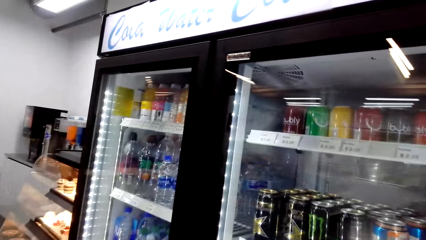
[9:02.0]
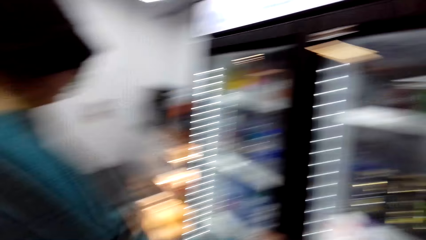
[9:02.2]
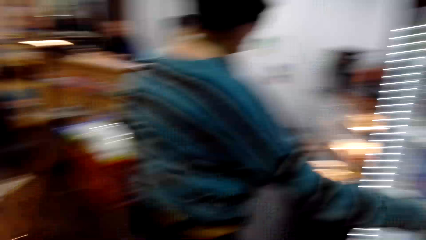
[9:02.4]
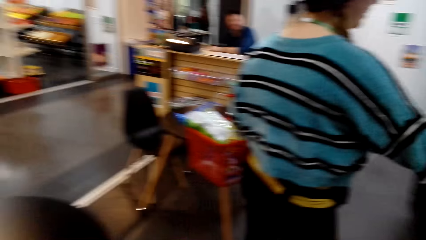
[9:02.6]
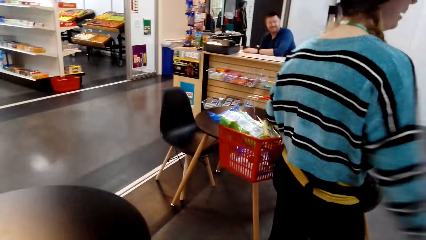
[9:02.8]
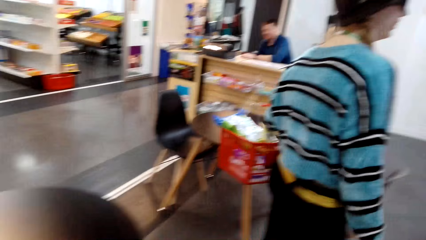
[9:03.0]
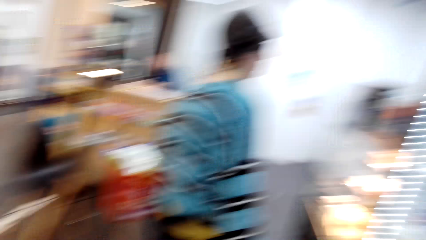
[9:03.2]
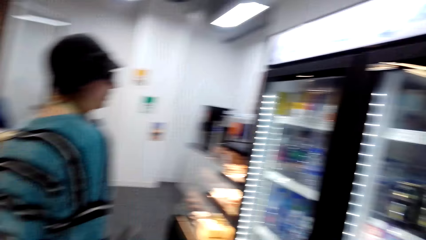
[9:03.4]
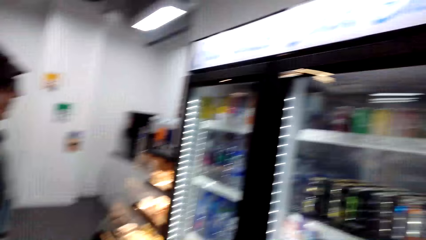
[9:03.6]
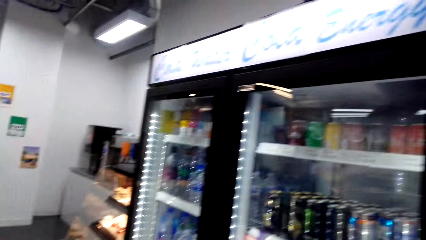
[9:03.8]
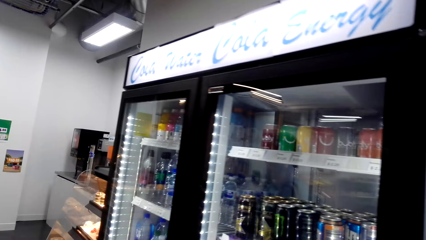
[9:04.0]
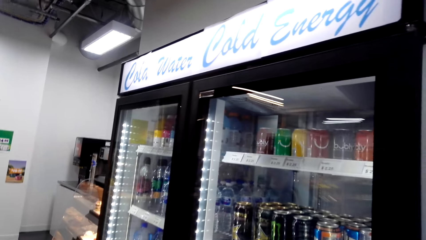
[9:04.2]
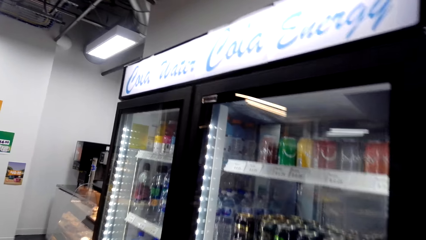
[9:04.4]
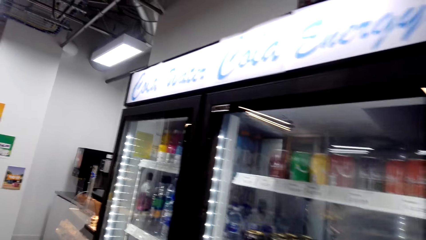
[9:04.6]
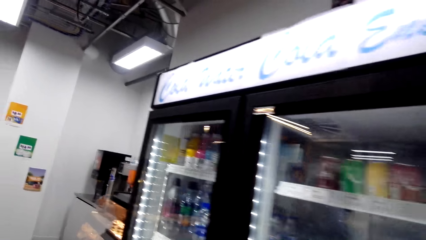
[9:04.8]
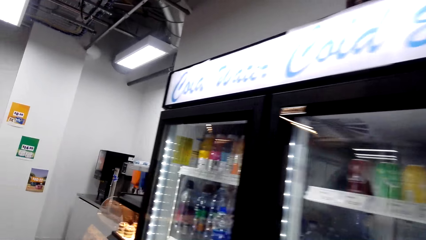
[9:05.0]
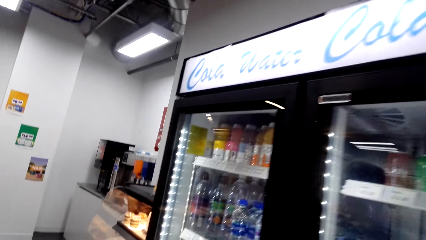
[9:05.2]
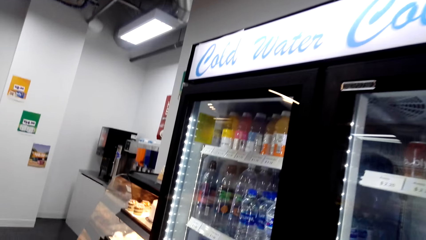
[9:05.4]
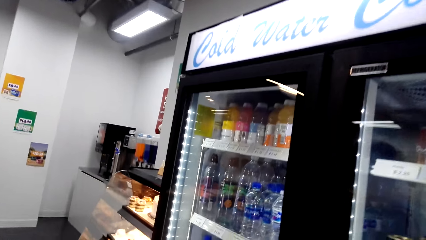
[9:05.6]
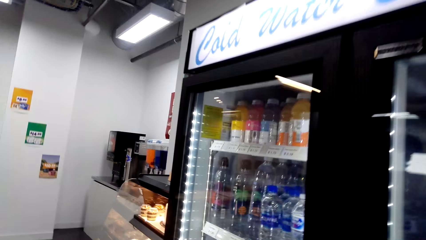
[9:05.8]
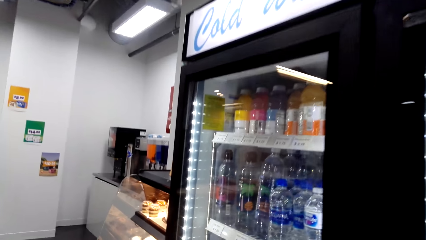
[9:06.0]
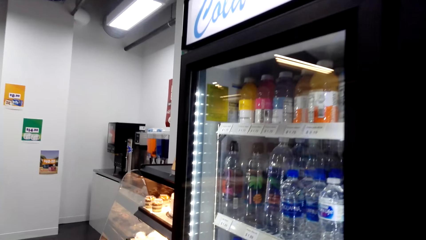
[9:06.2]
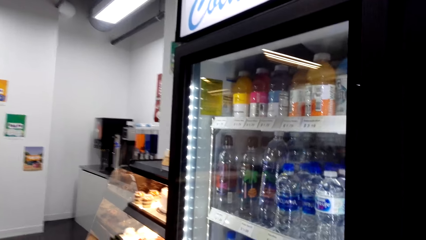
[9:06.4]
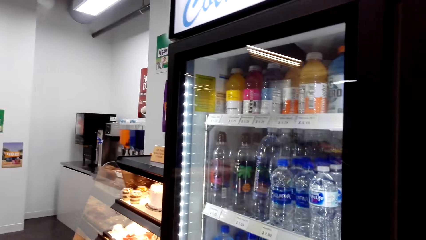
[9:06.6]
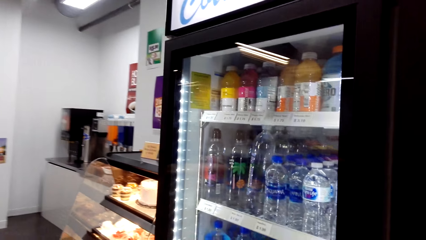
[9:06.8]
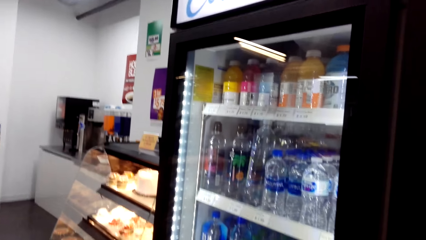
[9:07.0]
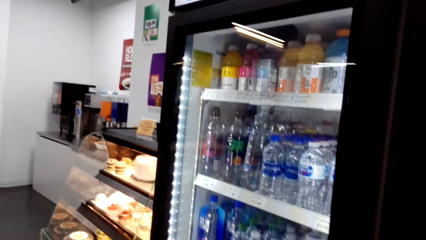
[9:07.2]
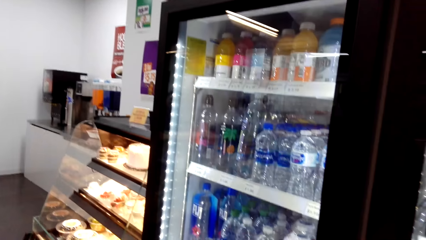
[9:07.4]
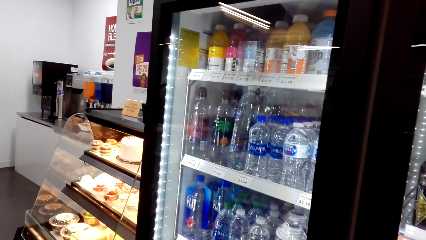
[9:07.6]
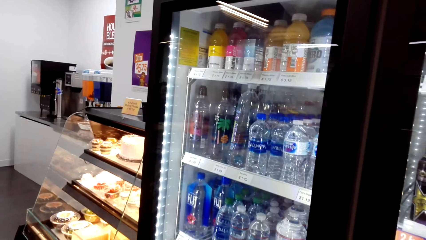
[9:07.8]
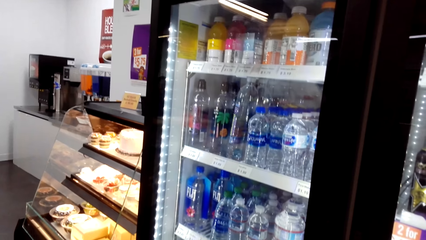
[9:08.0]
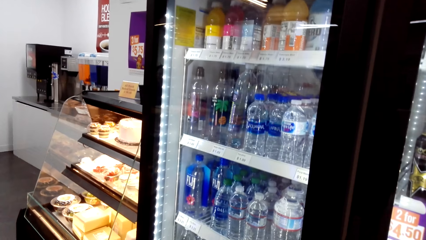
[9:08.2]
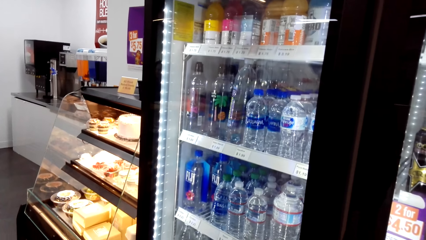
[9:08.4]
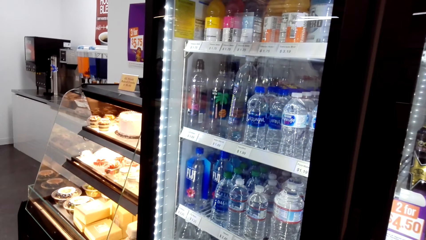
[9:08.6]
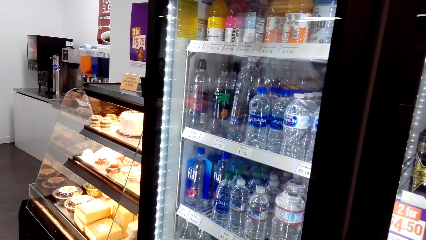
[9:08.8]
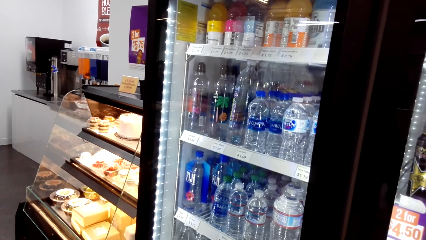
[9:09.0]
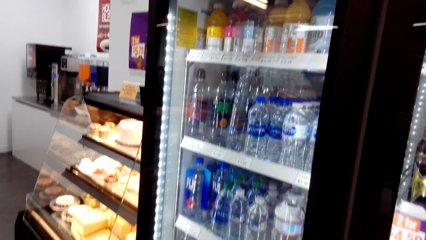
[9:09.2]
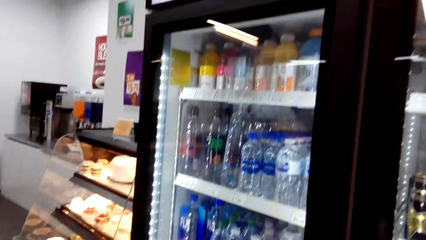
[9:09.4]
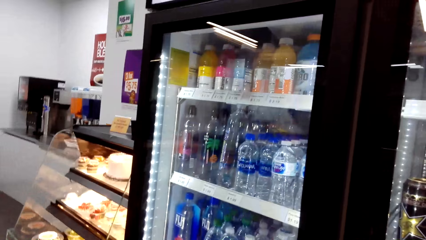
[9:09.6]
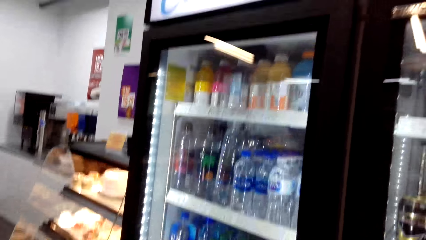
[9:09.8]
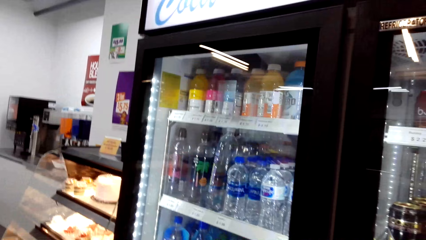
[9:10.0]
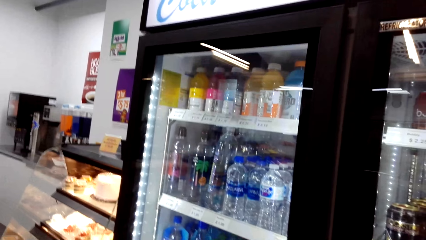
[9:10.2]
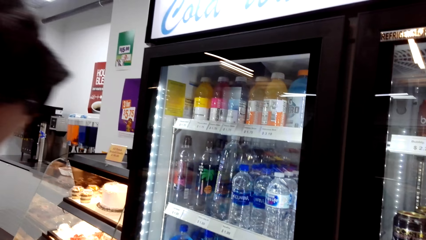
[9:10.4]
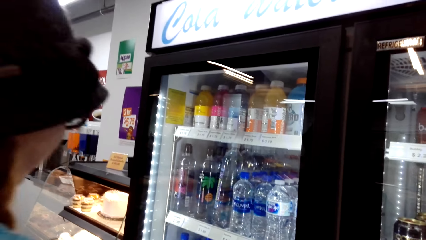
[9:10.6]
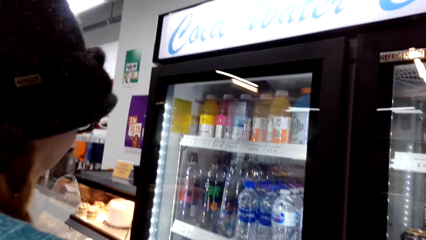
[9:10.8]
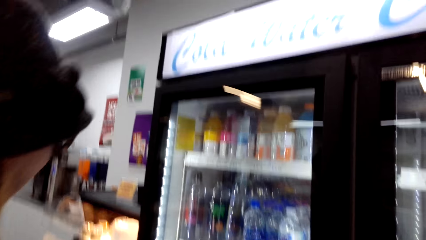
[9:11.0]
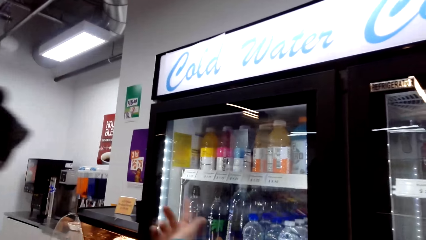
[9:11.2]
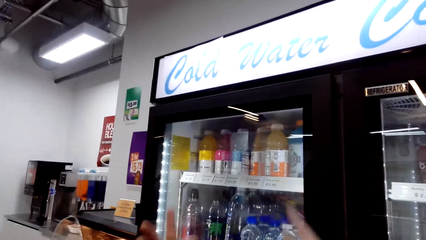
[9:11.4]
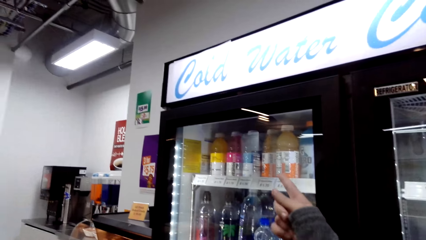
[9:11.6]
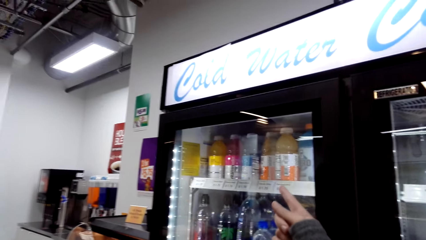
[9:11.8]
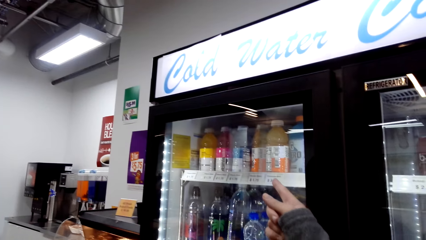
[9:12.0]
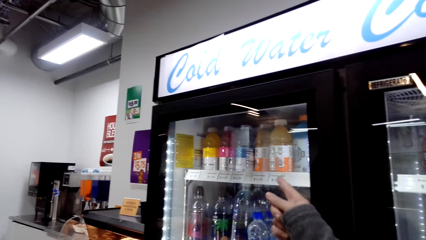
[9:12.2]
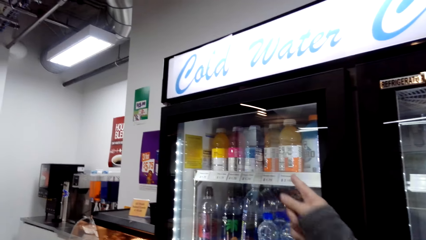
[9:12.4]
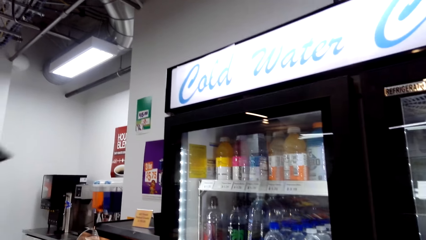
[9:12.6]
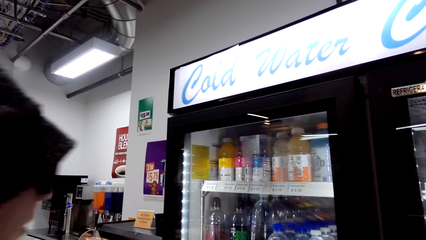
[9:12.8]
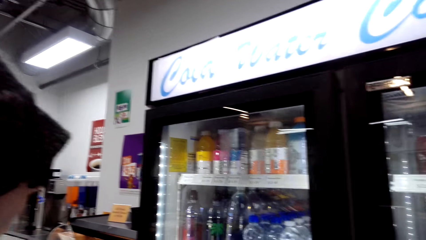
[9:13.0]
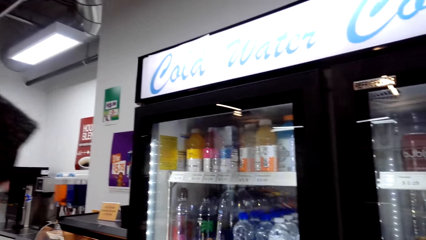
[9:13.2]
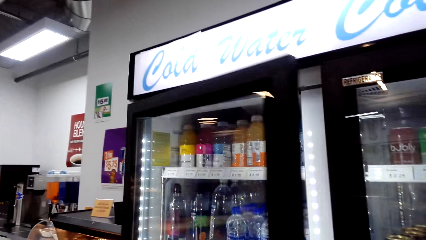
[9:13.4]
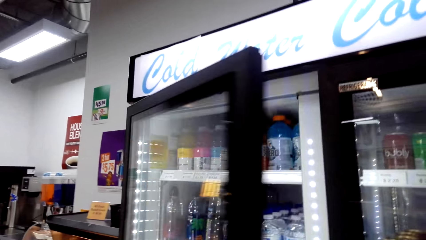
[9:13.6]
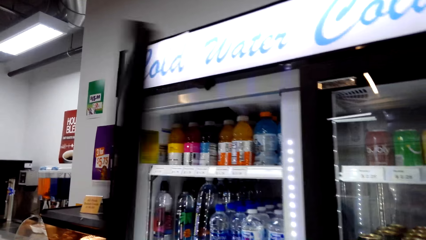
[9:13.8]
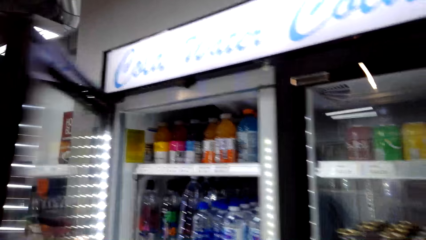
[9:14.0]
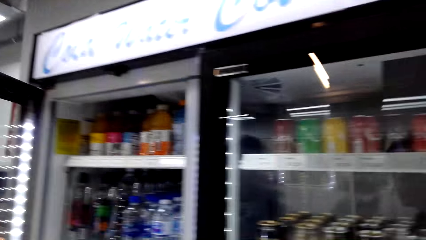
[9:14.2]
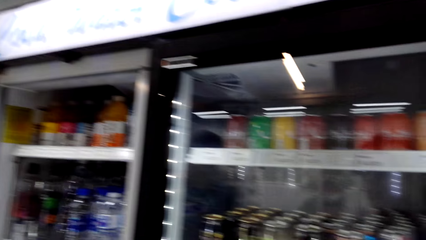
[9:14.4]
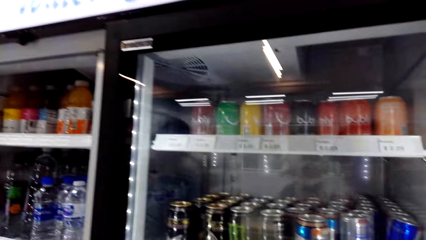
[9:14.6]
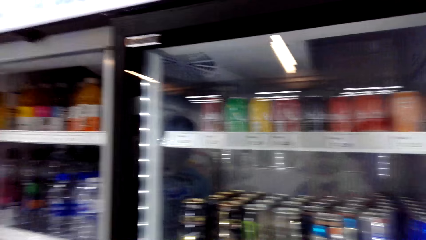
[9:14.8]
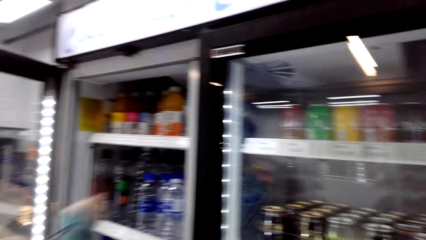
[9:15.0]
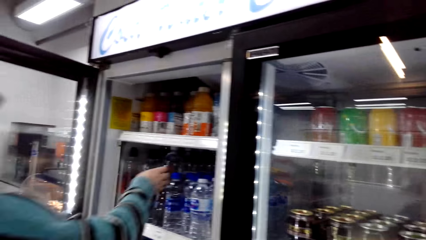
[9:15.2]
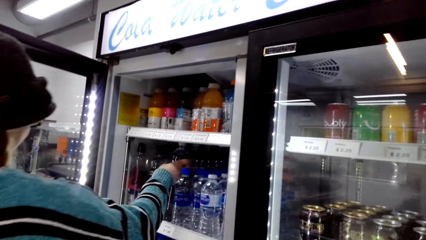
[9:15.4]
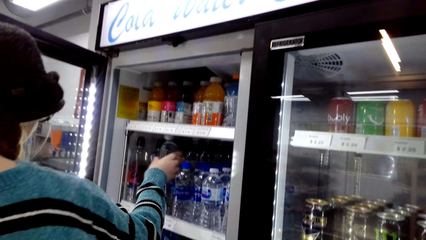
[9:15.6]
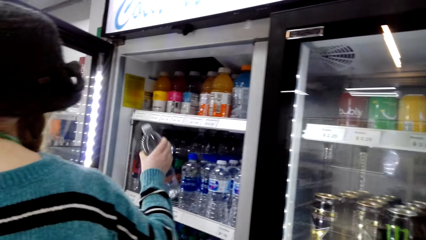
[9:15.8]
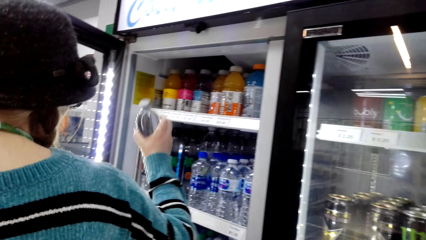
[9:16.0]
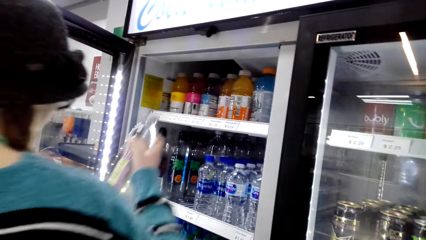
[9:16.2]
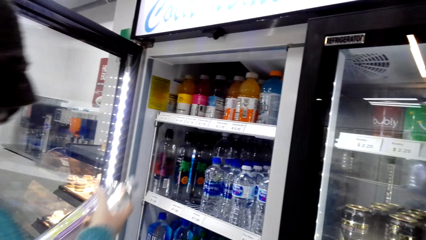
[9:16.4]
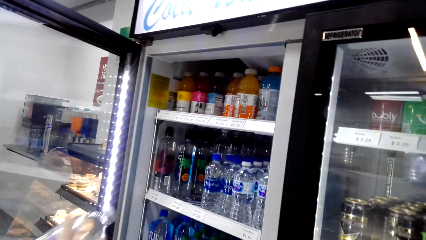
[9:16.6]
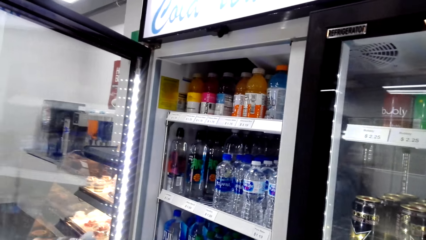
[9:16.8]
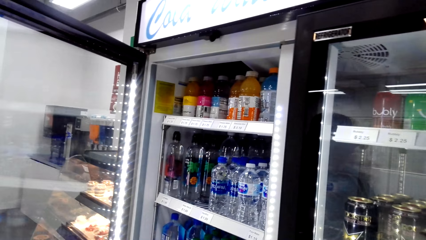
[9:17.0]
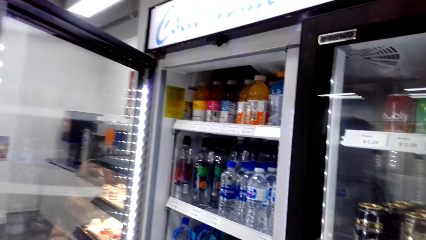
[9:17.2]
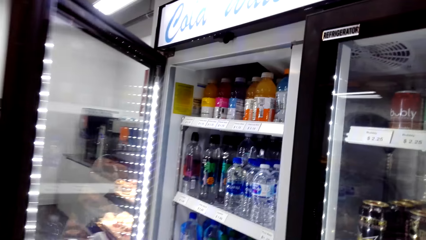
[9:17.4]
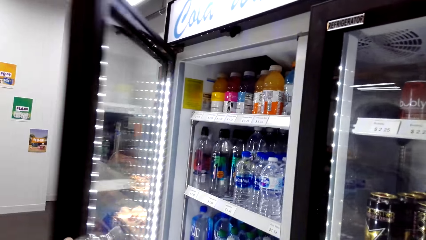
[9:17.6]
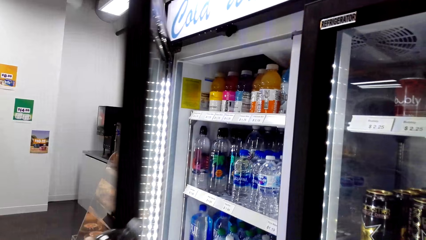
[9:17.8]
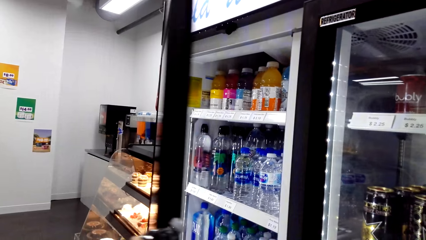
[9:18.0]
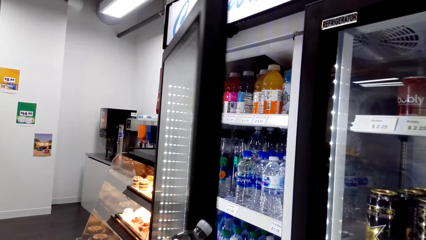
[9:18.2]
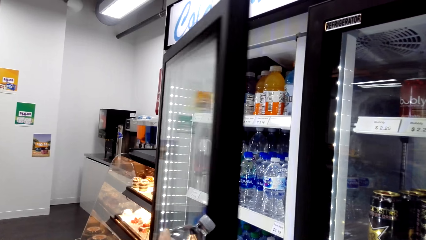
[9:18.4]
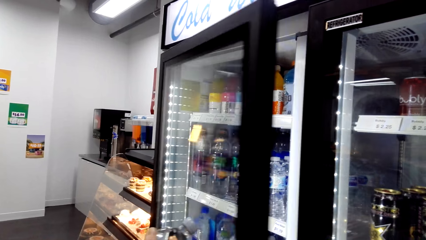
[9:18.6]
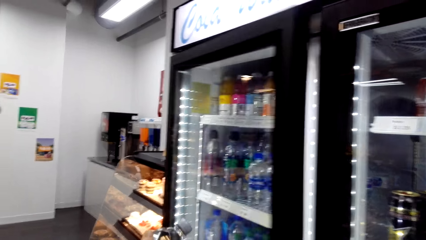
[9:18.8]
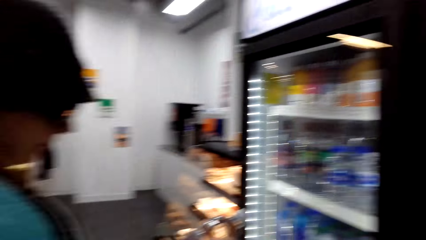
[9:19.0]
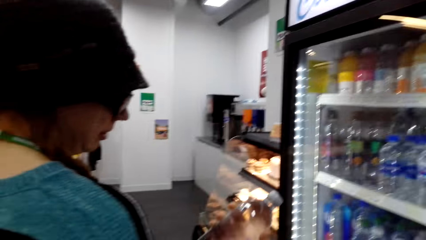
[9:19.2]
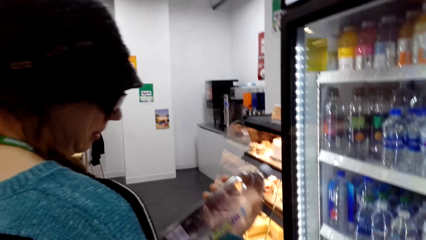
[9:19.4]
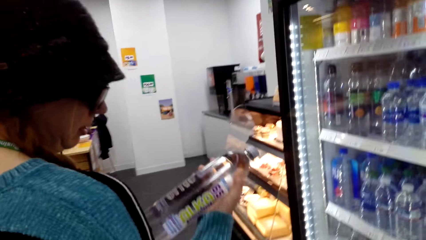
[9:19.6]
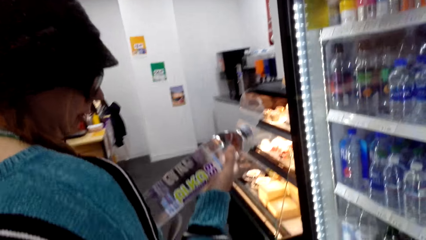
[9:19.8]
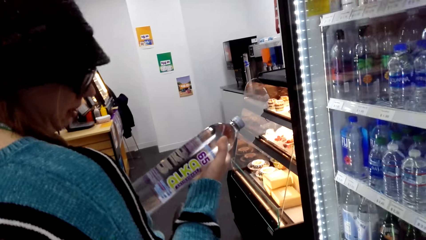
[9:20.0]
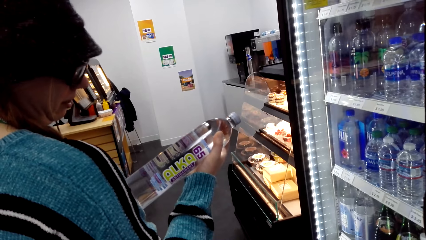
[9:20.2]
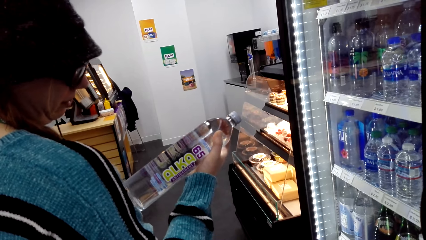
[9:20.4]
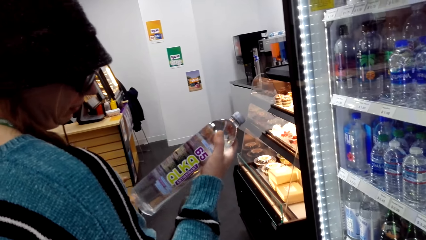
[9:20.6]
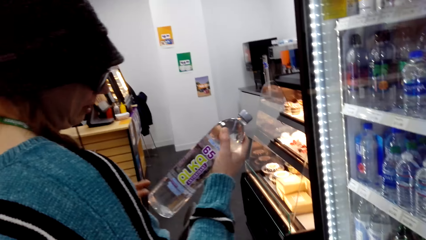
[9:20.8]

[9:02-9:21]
A woman looks at the drinks in the fridge. The camera wearer converses. She looks at the drinks in the fridge. She points her finger at the drink. The woman opens the fridge door. The woman takes the water bottle. The woman closes the fridge door. The woman looks at the water bottle.
